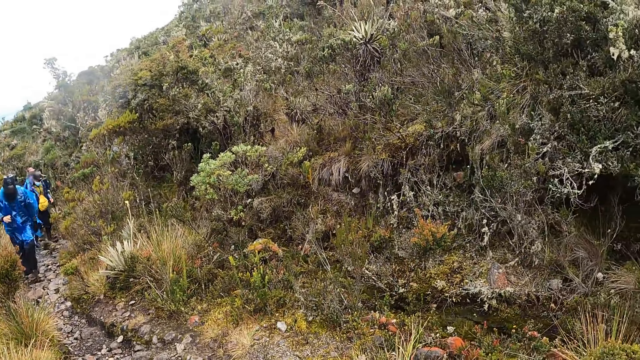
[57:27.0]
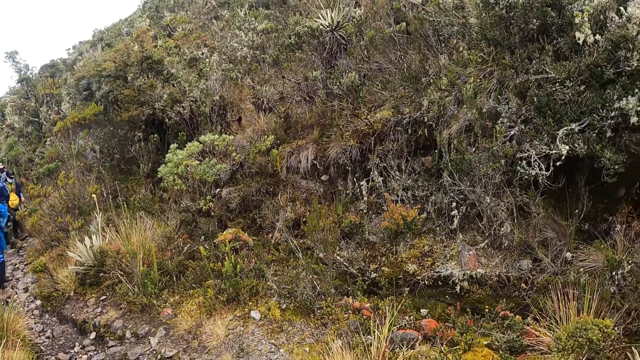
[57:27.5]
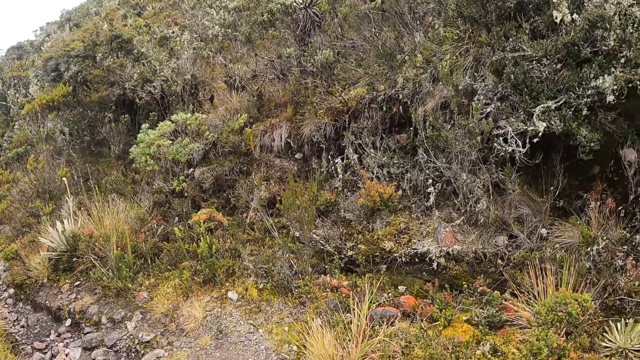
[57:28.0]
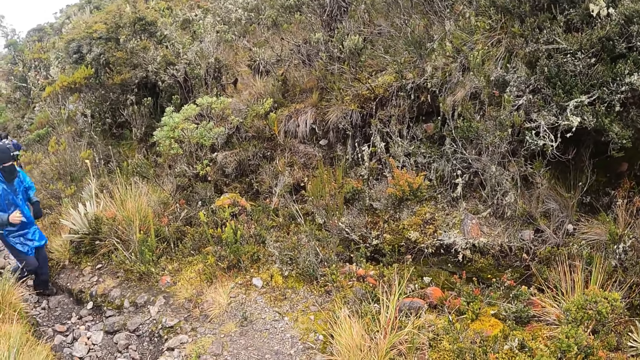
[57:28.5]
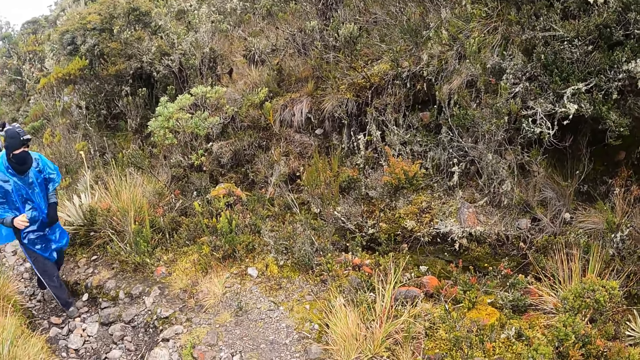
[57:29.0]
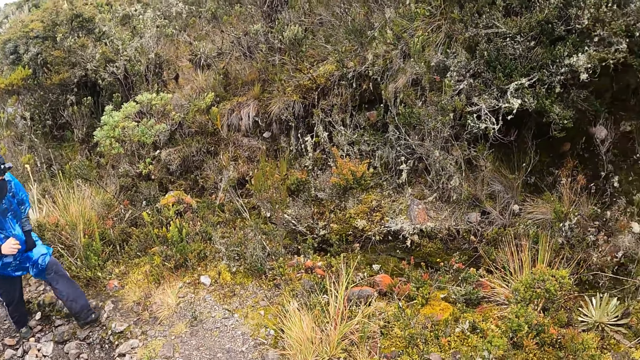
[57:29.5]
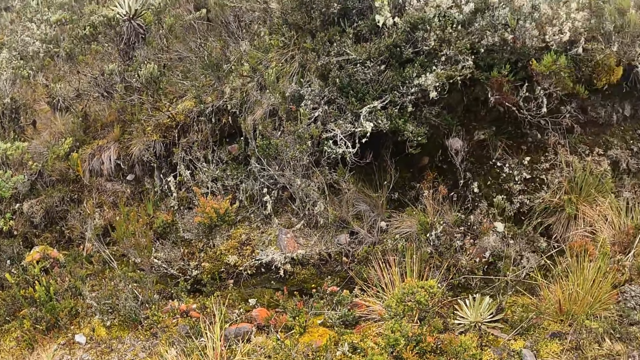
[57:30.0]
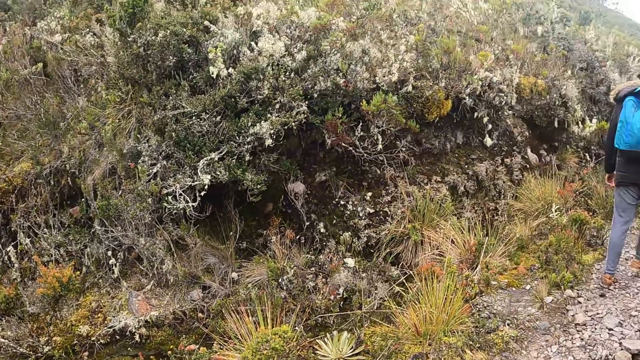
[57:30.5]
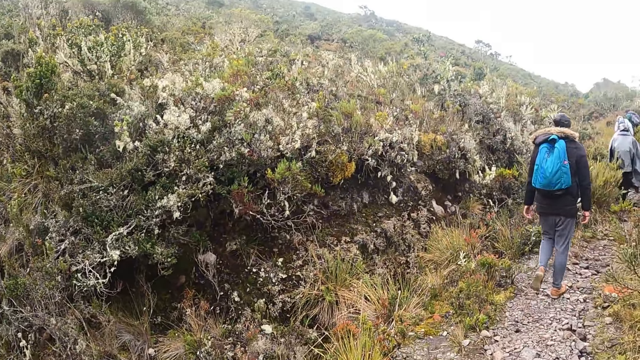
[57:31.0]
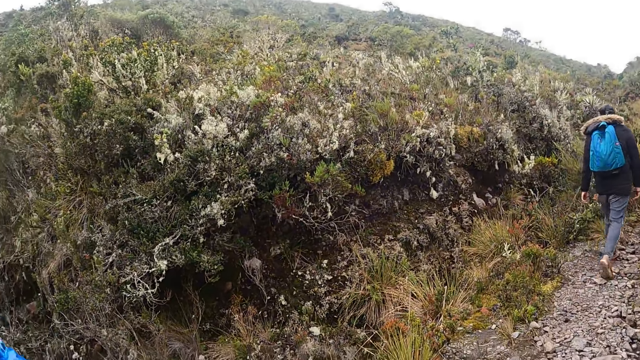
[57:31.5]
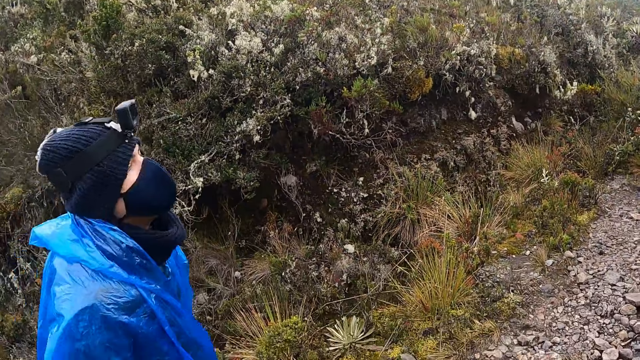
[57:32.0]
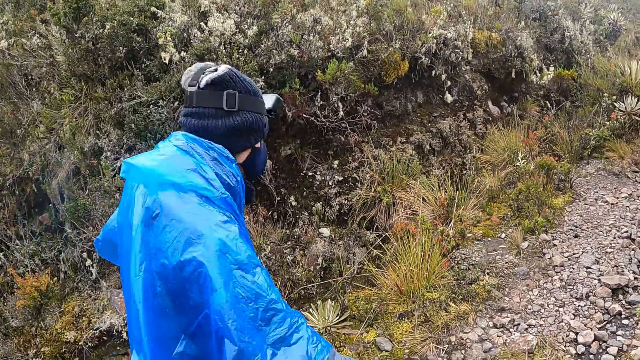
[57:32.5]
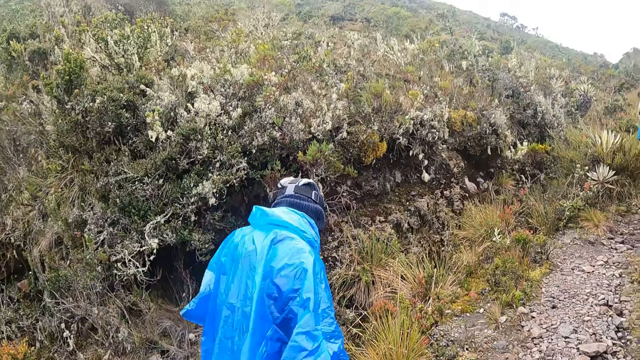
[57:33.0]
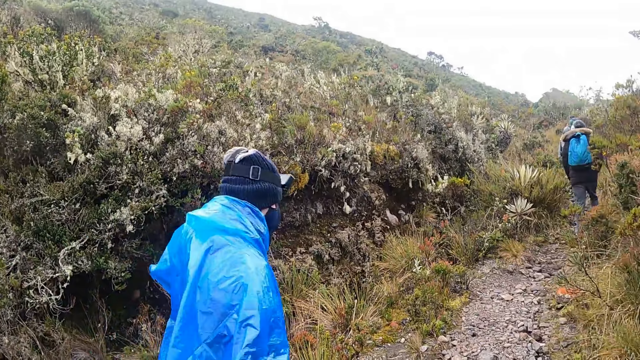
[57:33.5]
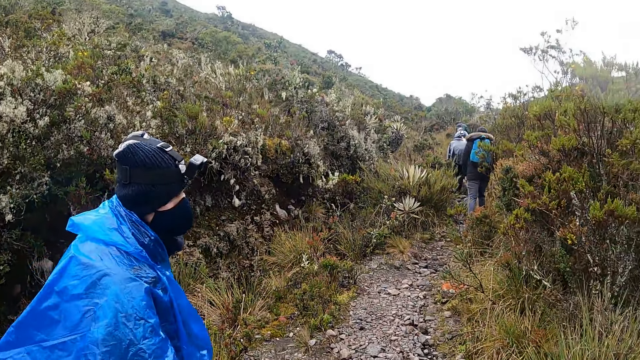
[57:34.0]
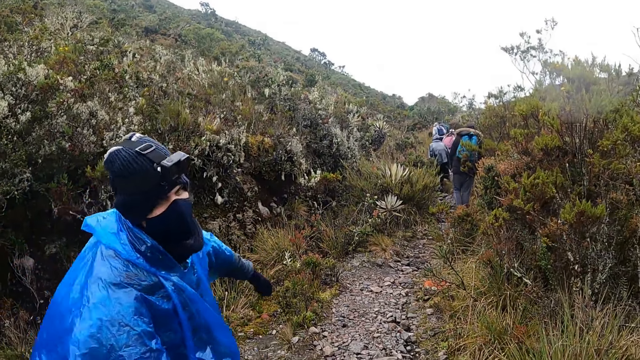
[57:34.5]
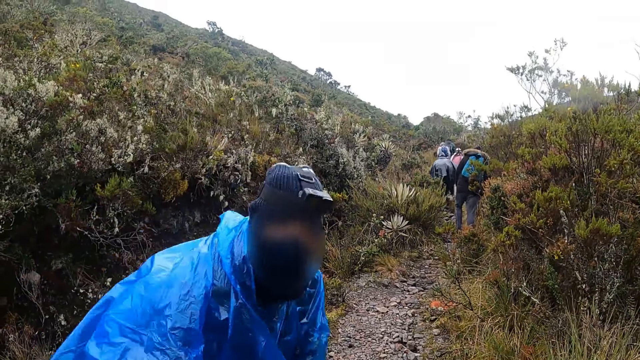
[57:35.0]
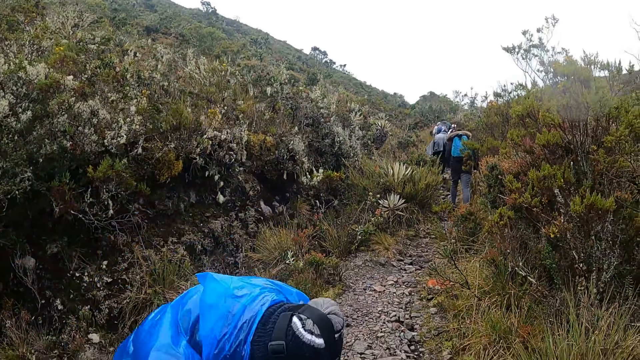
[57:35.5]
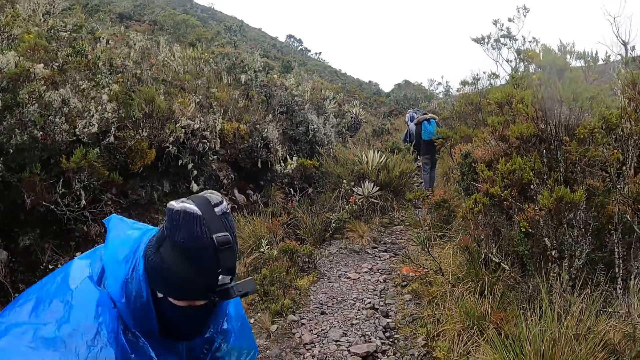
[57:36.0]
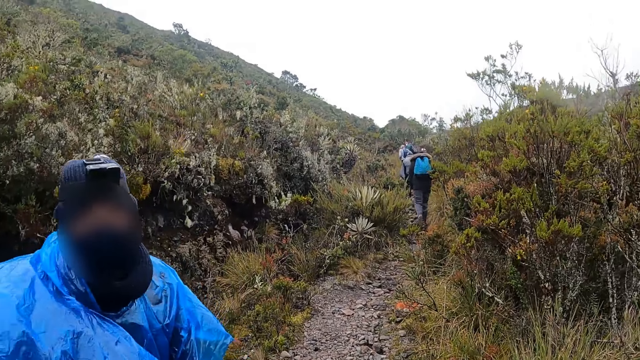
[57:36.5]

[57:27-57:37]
A man interacts with the camera wearer.

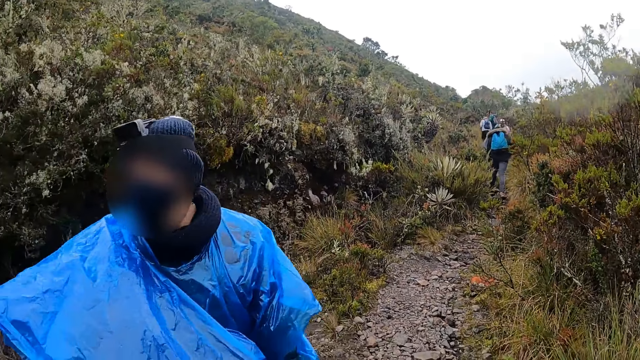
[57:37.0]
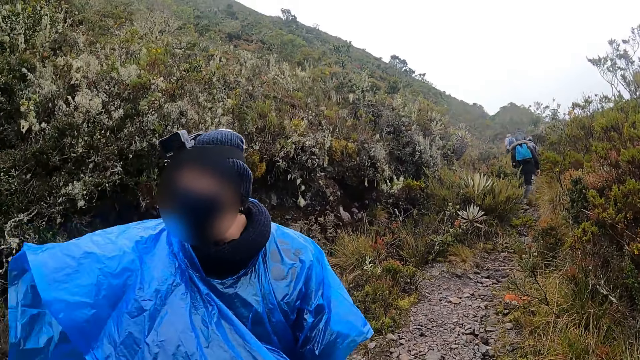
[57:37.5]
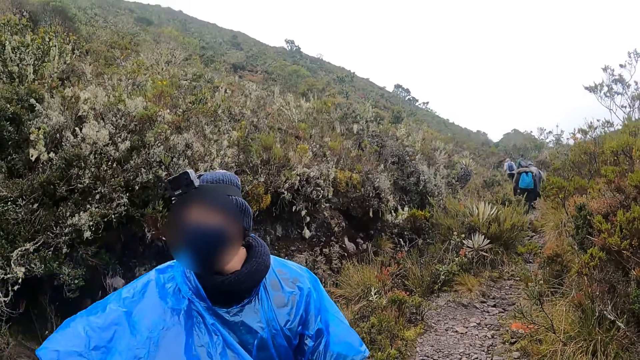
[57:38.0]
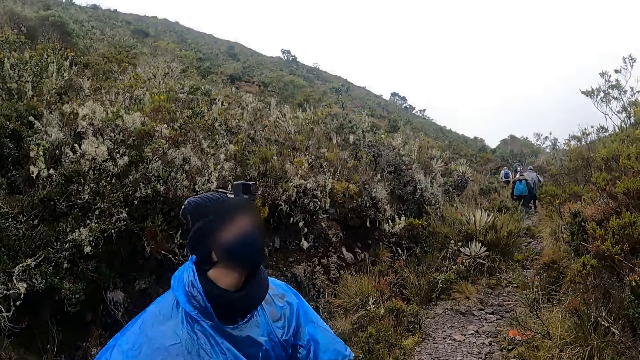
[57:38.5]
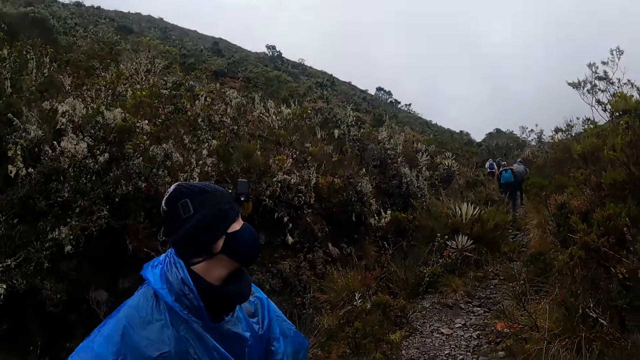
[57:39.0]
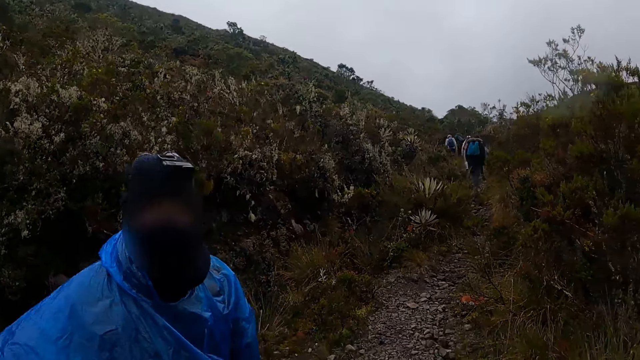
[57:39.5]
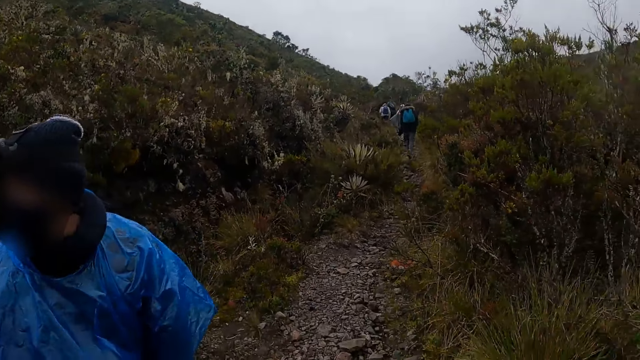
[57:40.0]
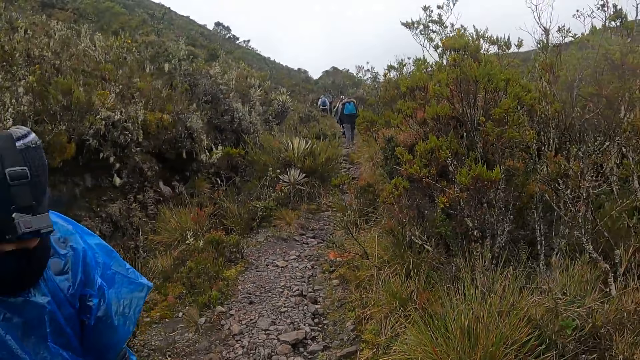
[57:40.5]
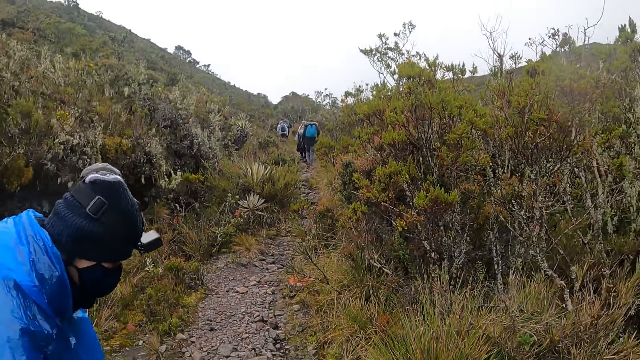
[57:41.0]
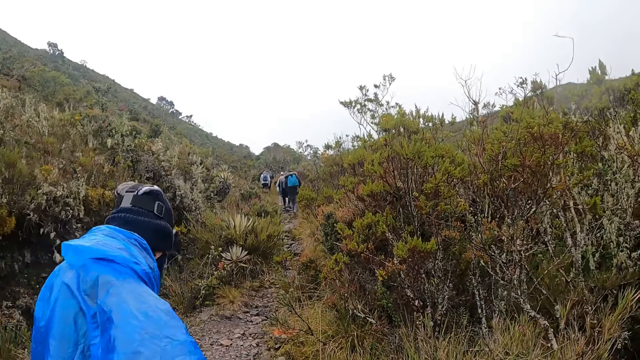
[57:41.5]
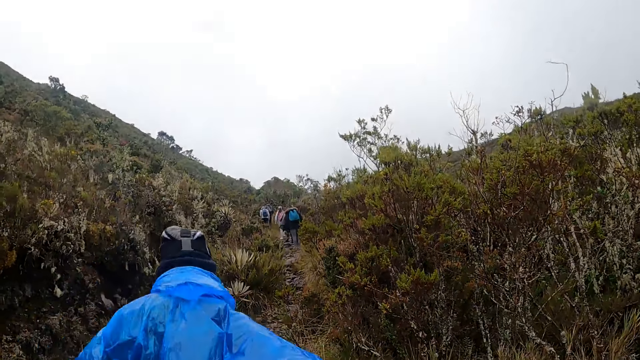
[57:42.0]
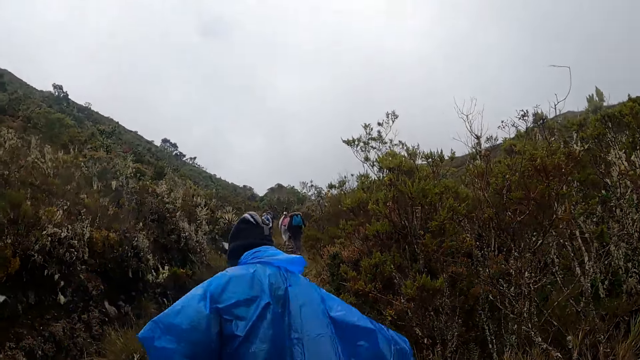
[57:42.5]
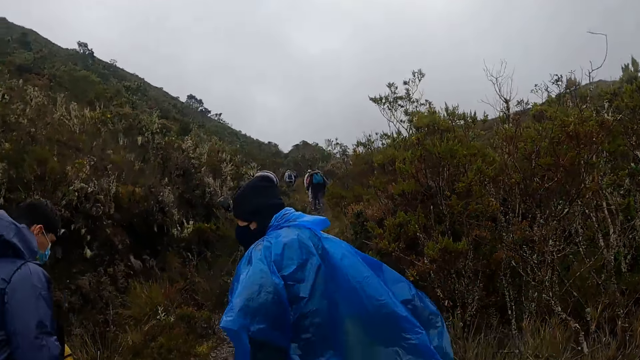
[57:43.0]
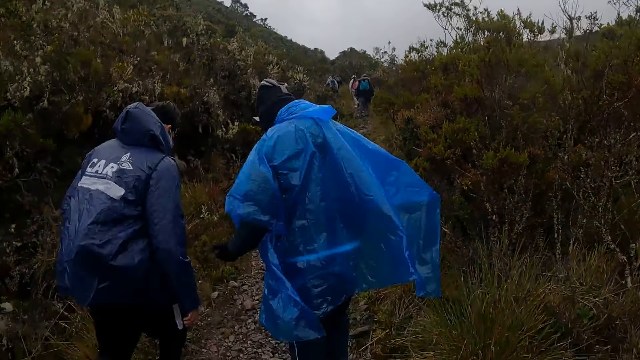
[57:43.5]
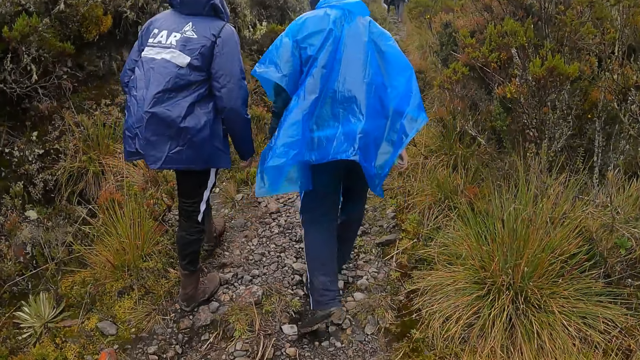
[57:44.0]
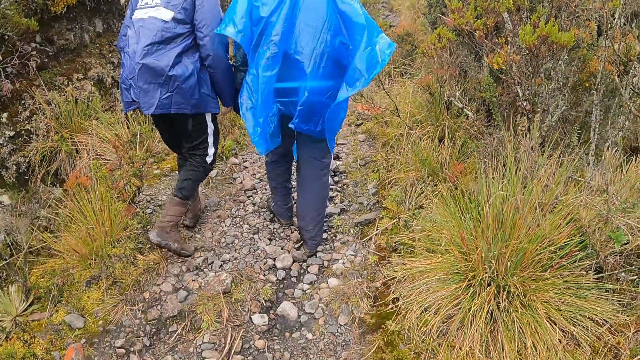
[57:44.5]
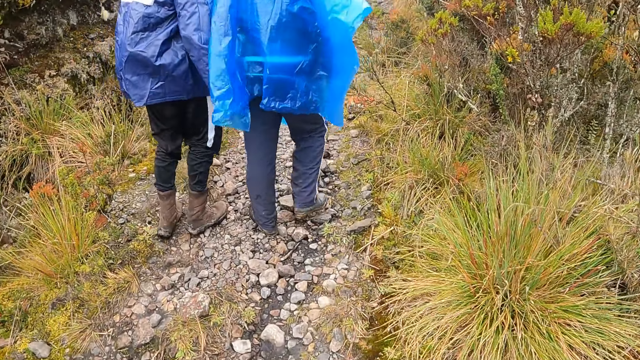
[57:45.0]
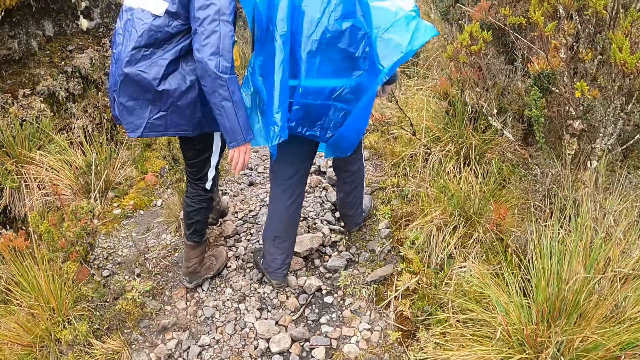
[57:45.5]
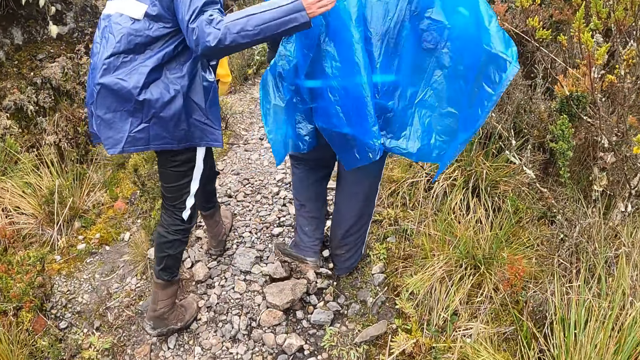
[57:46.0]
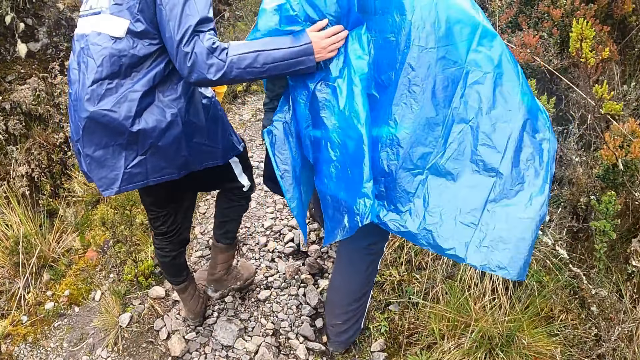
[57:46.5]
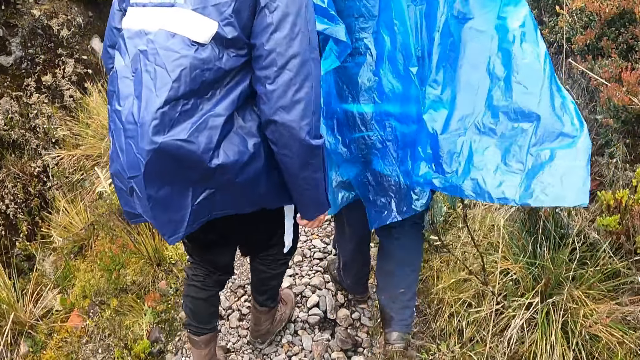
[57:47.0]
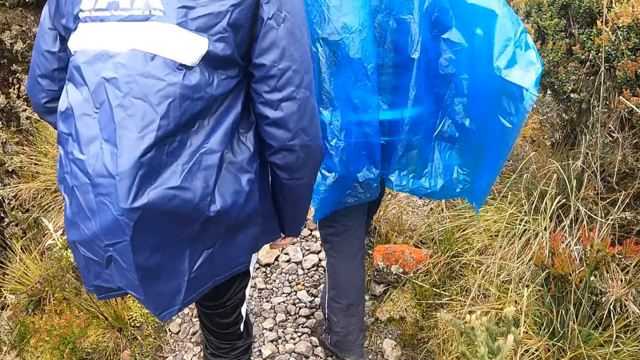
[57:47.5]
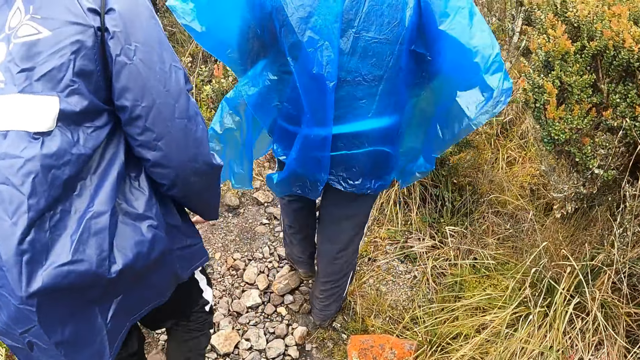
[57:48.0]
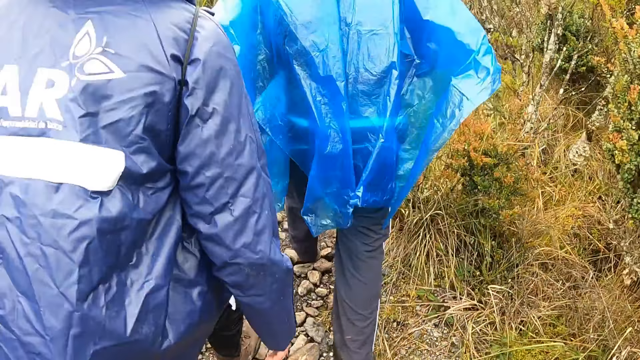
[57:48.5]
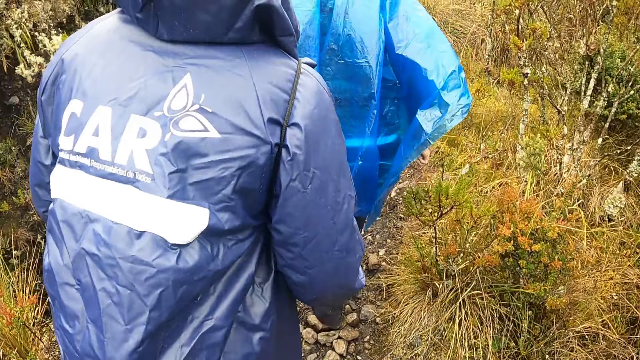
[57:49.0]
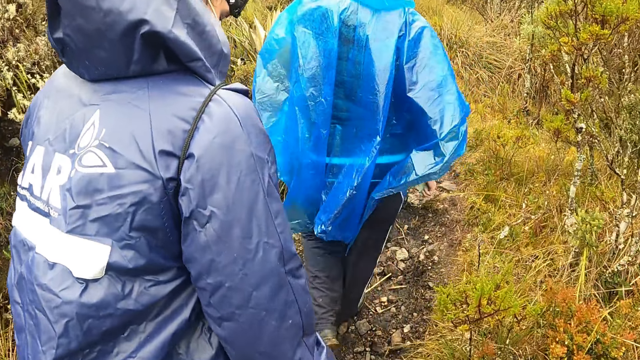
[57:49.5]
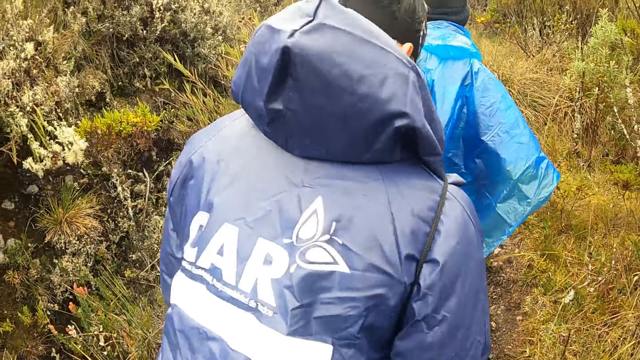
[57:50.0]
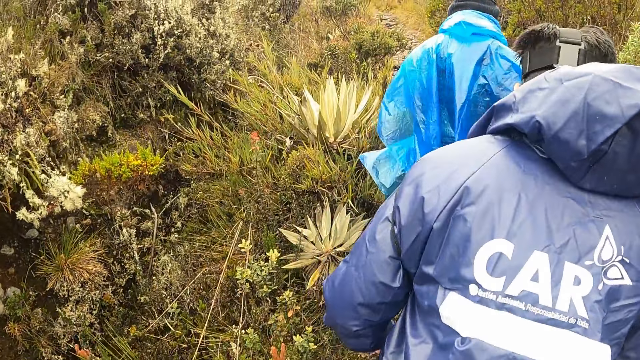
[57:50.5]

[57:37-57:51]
A person points around. The camera wearer looks around. They walk around. A man pats another man on his back with his right hand.
